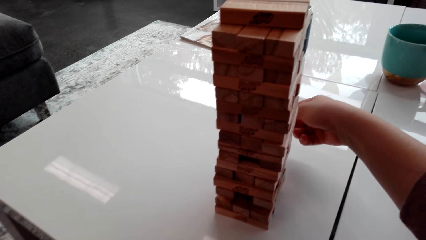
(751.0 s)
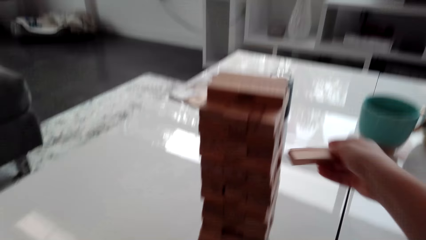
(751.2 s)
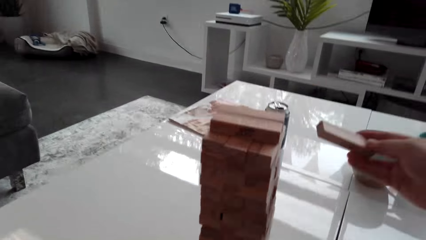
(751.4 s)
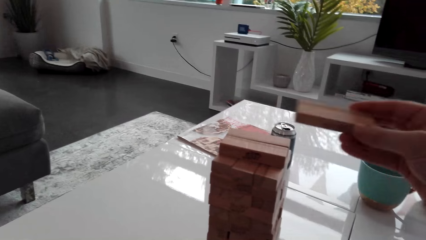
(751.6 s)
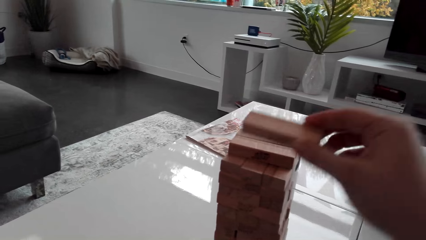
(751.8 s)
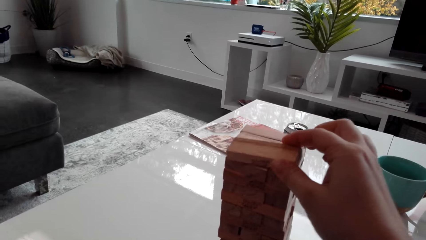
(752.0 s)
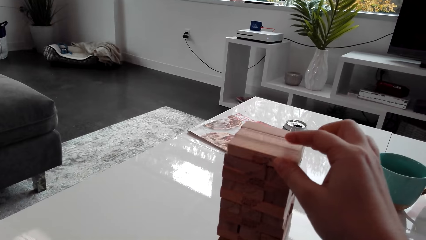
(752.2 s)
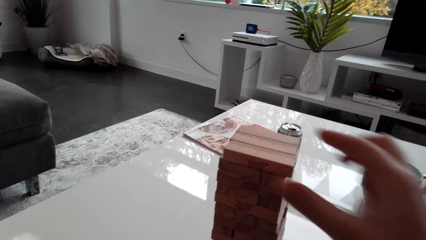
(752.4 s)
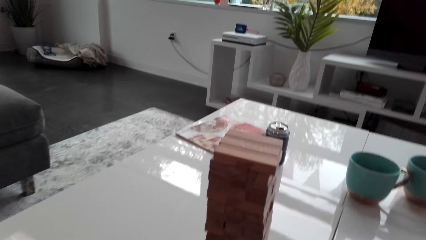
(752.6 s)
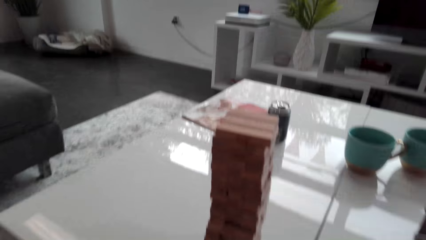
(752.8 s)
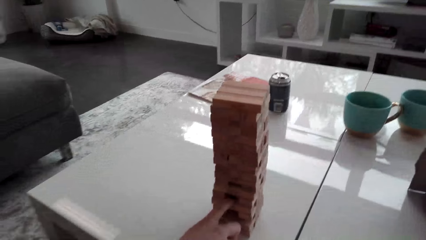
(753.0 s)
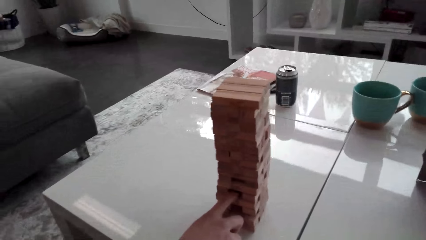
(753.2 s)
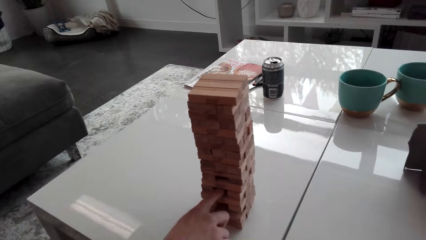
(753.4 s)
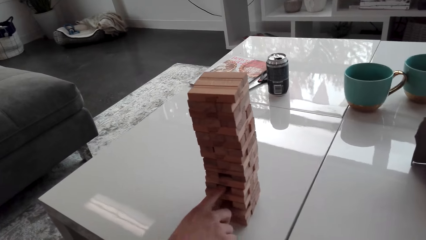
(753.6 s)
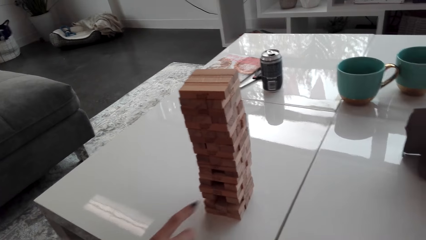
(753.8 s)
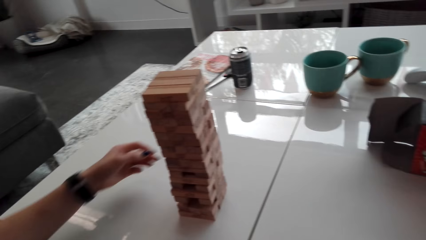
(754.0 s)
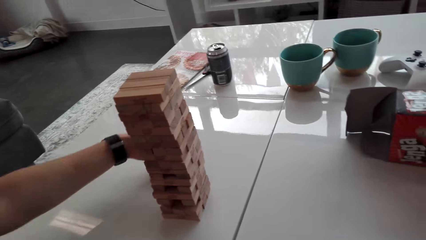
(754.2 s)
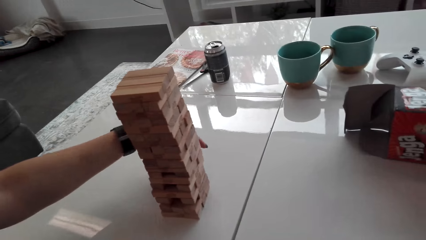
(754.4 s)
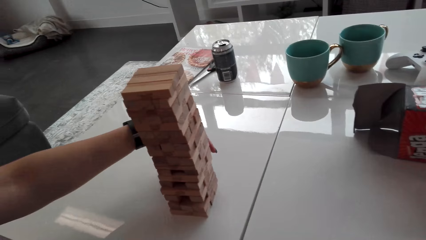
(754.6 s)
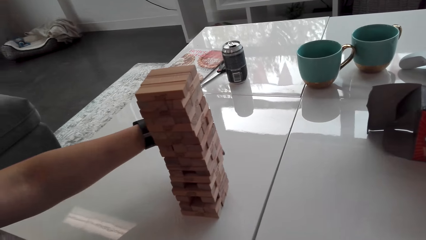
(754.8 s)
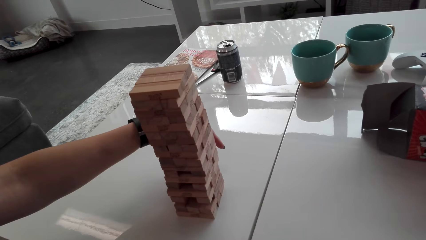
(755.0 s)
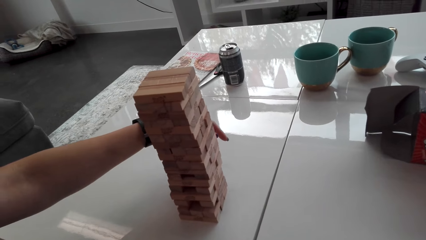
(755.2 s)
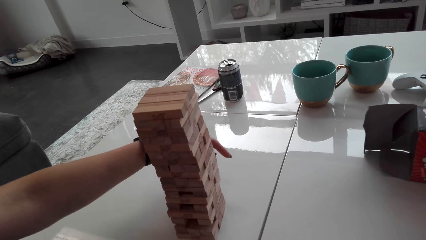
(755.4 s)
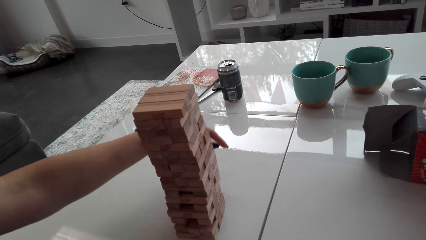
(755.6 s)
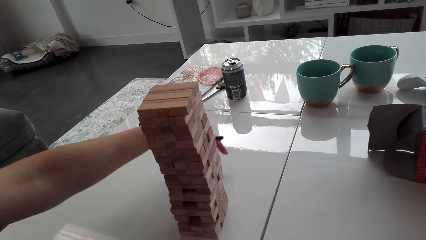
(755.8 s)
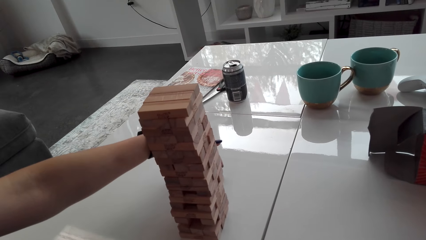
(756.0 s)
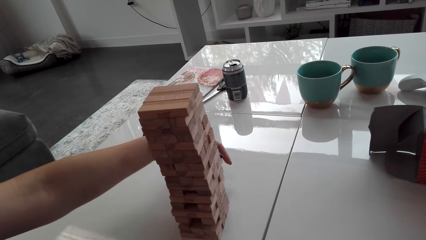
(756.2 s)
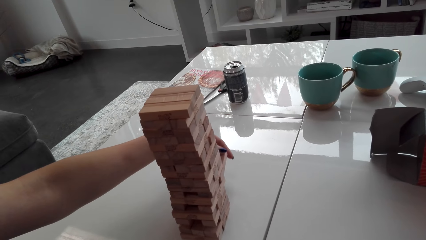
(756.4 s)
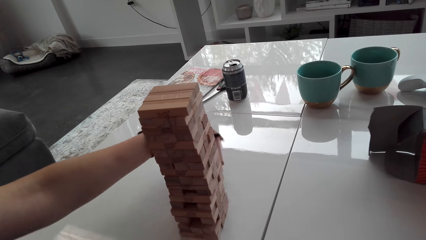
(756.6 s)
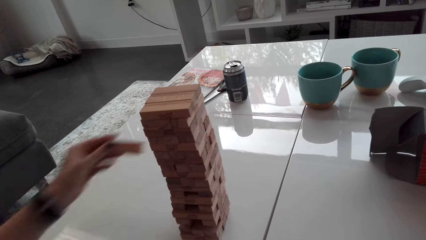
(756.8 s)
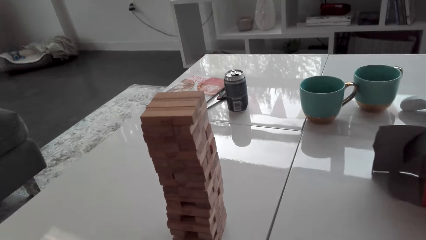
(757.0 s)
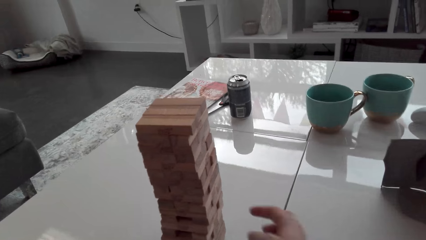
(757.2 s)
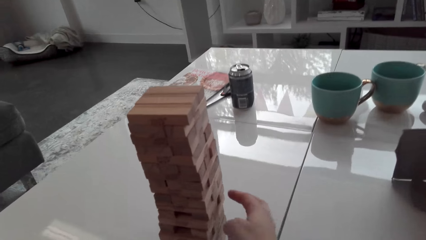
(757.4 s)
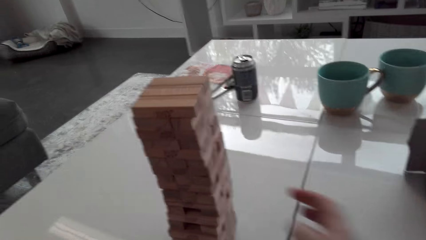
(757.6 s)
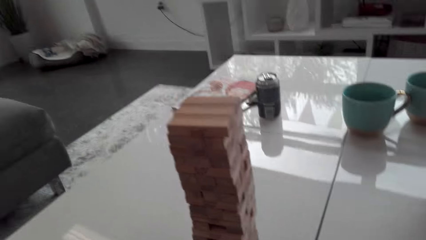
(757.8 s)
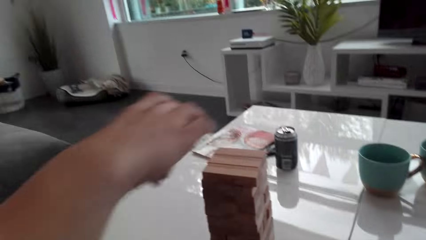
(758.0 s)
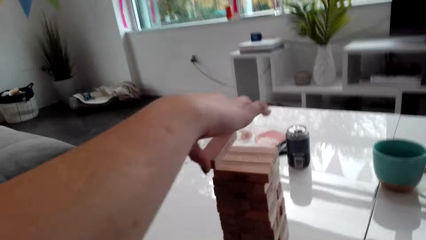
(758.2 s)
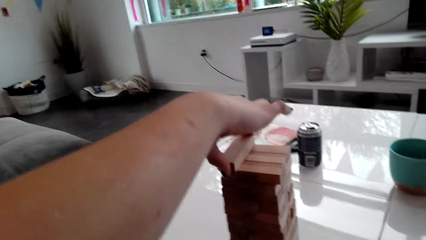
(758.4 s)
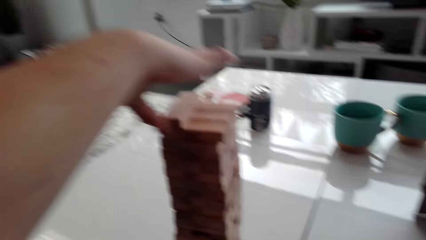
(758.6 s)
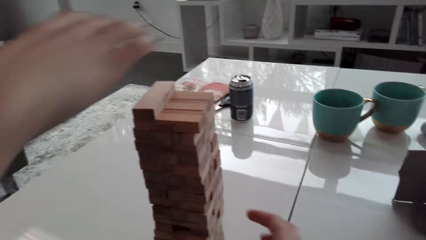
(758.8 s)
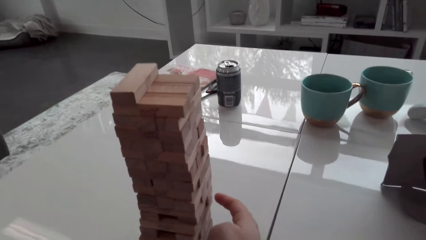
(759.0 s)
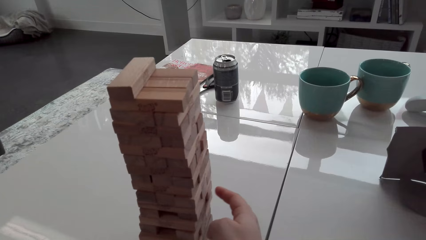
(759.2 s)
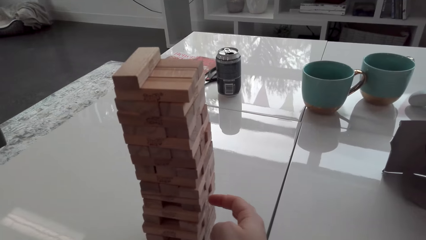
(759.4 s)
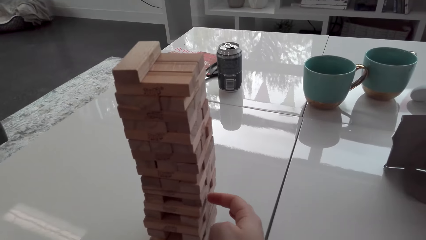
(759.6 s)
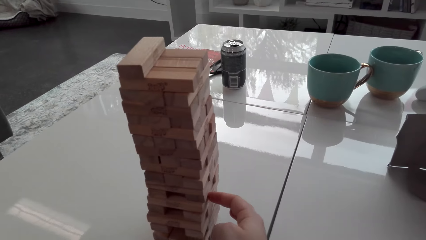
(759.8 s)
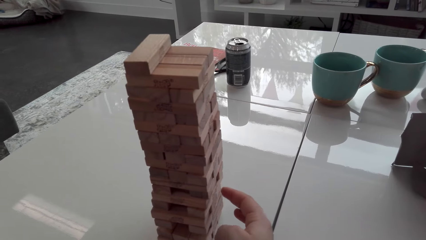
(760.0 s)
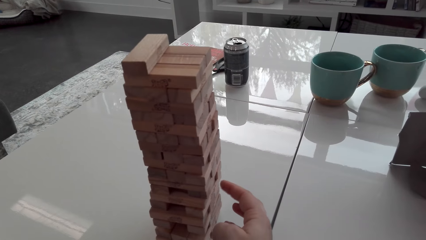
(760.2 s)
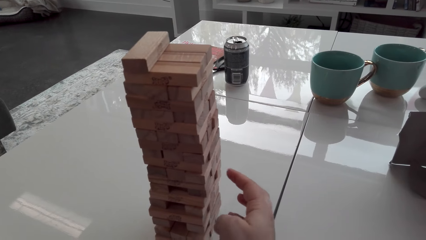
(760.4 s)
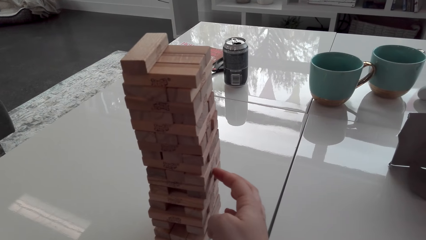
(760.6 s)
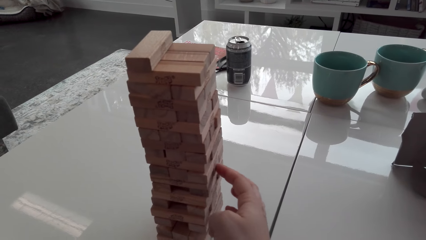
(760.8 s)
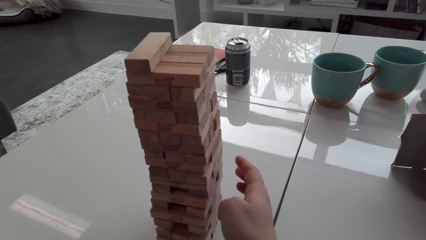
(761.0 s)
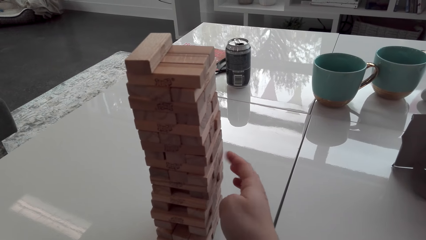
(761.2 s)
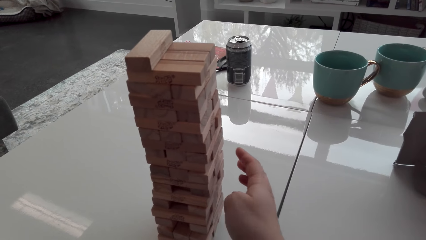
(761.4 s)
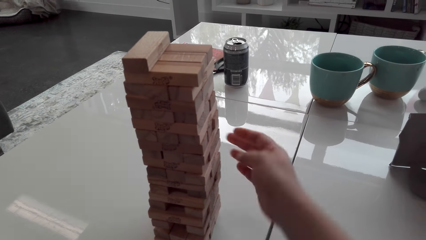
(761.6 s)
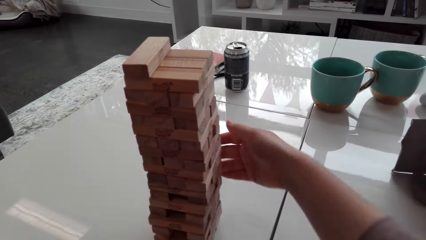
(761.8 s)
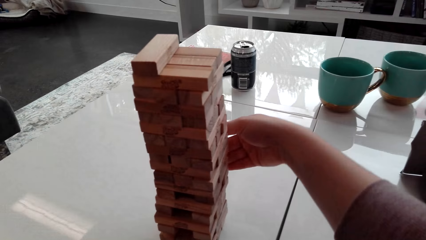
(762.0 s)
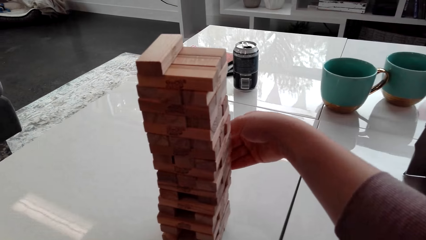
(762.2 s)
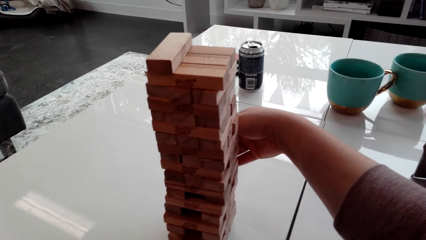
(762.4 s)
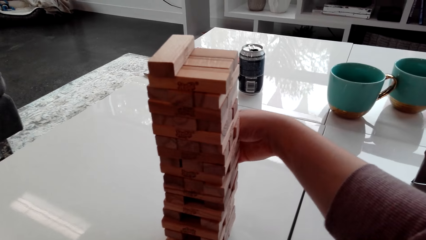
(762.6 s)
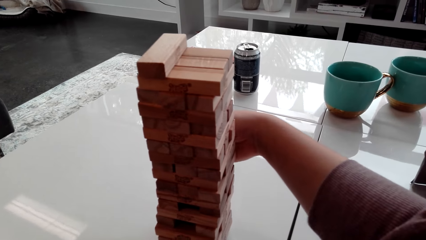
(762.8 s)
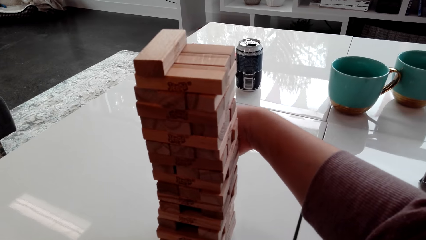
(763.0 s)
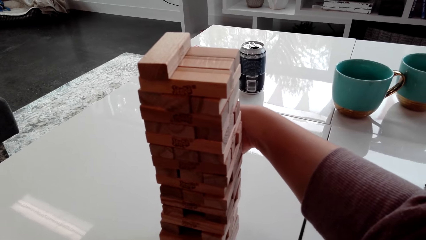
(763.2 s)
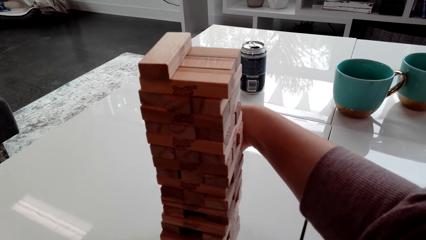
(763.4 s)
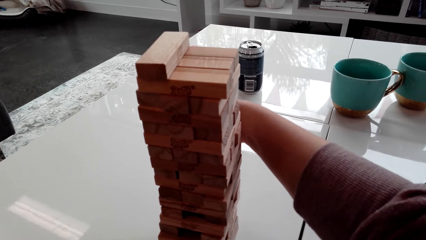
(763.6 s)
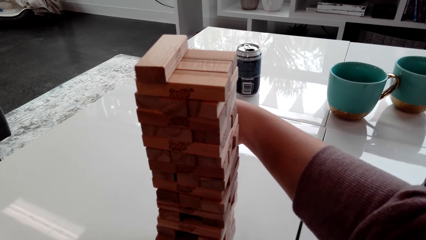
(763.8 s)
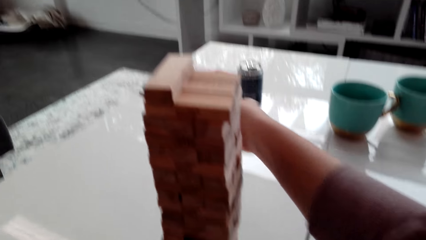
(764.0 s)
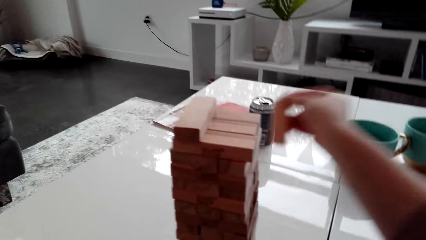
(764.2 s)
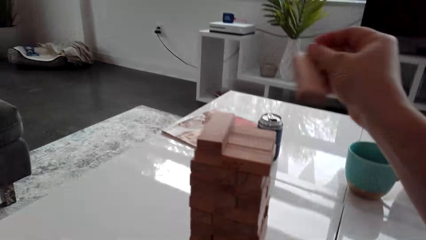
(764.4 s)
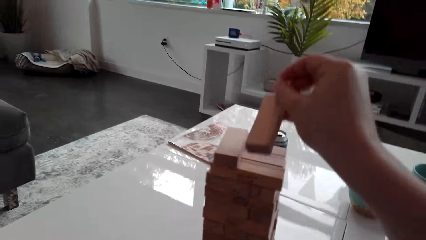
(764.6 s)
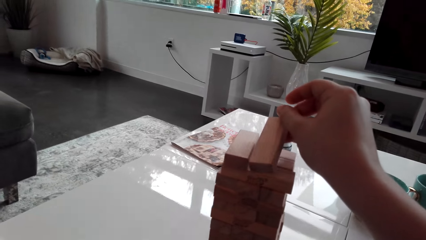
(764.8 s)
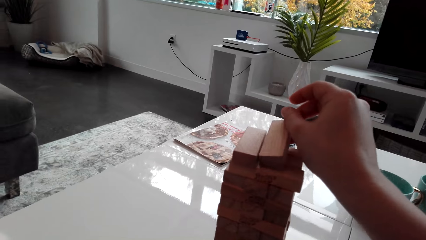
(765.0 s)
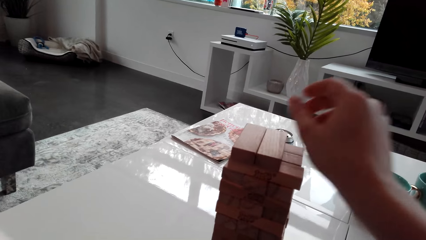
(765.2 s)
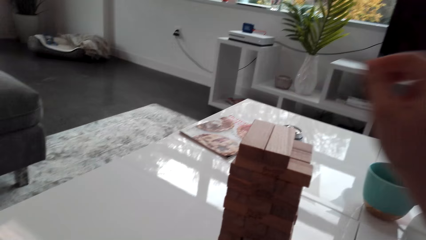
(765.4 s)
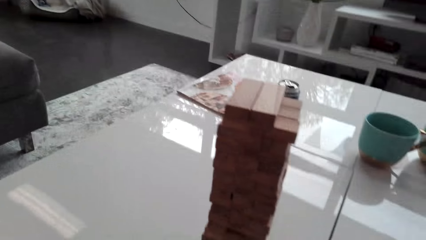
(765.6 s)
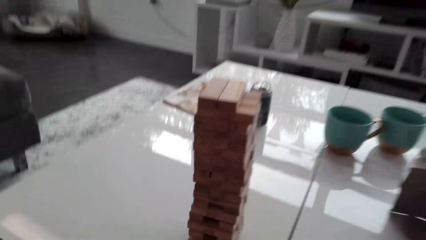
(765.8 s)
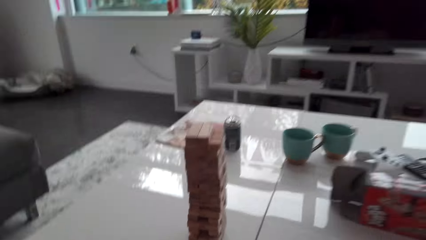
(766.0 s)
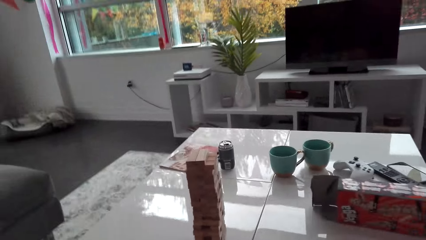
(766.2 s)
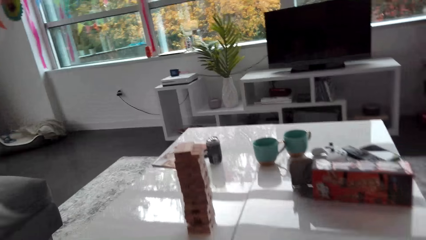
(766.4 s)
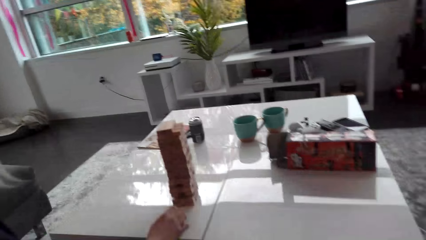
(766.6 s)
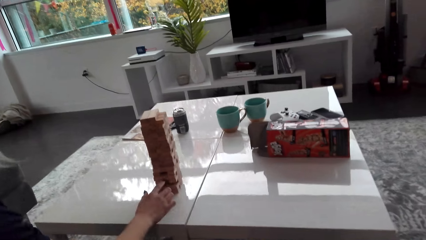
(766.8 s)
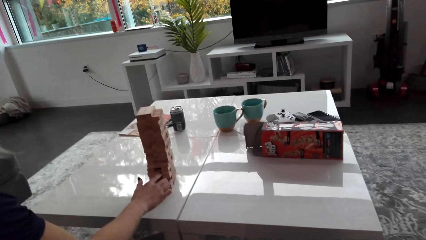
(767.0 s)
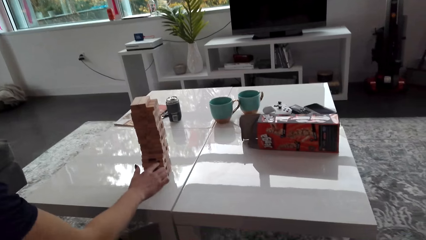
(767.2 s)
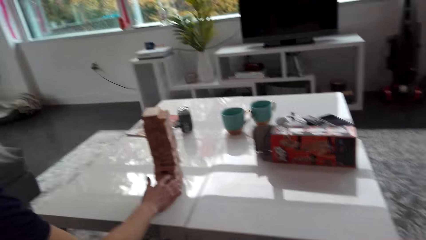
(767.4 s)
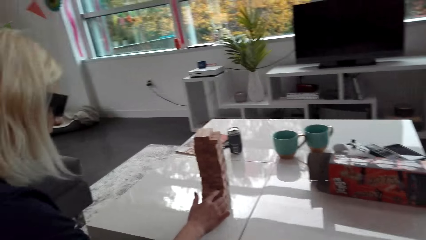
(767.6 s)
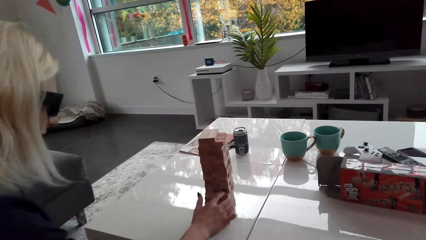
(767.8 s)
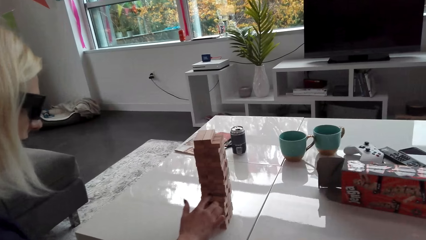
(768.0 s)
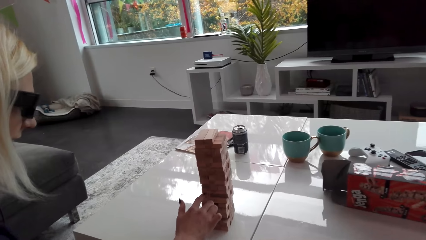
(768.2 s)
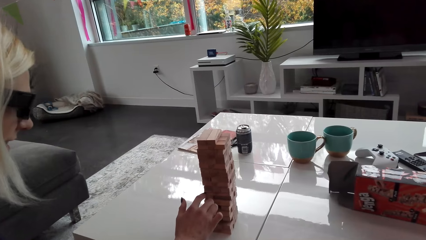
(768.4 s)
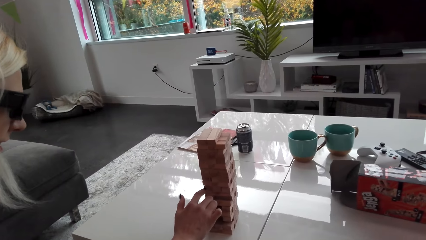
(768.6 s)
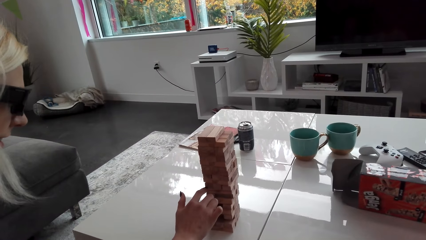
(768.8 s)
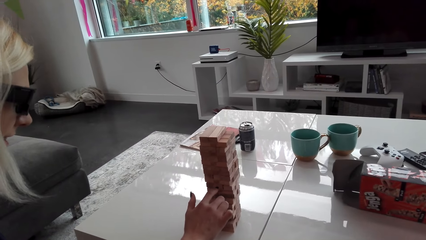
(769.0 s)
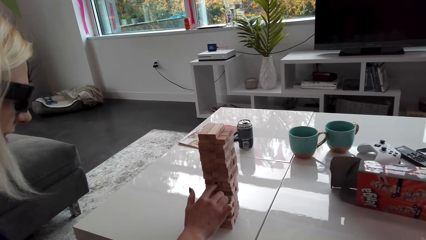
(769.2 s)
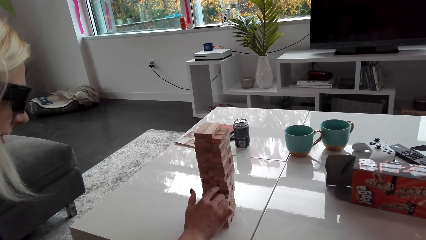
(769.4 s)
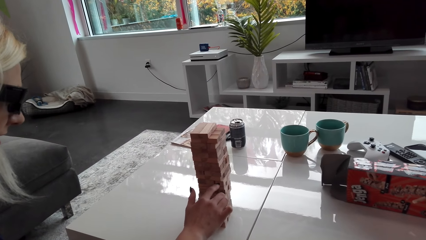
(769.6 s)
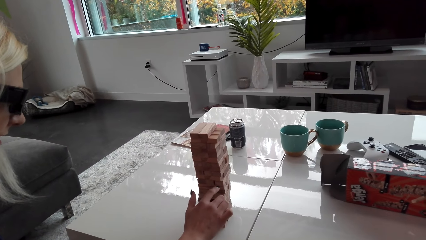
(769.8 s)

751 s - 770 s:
The camera wearer places a wood brick on the topmost level. A woman picks up a block or wood brick from the tower. She places the wood brick on the topmost level. The camera wearer taps blocks on the tower. They pick up a block from the tower and place the wood brick on the topmost level. The woman picks up a block from the tower.
